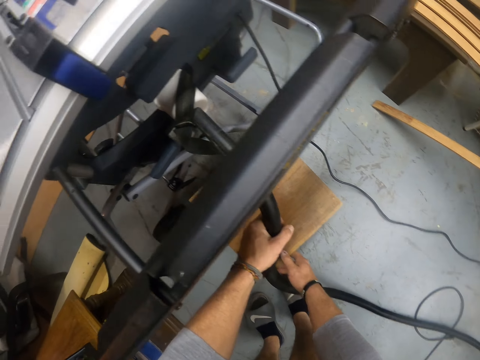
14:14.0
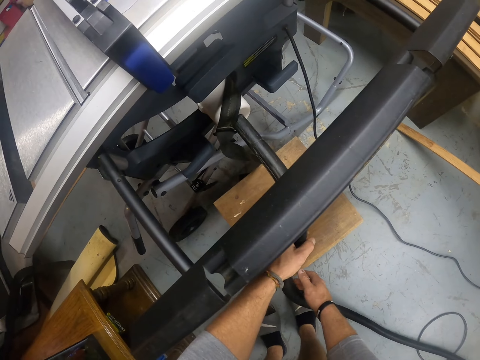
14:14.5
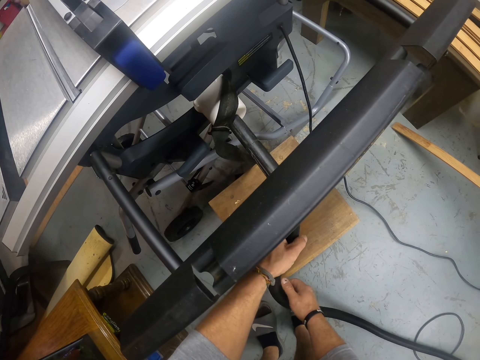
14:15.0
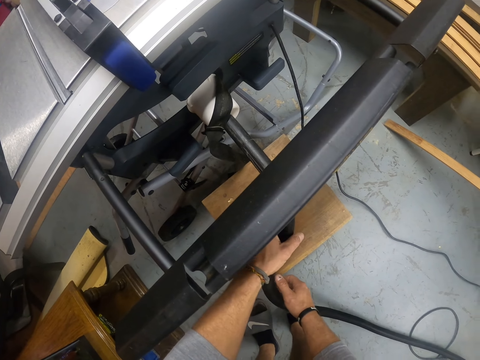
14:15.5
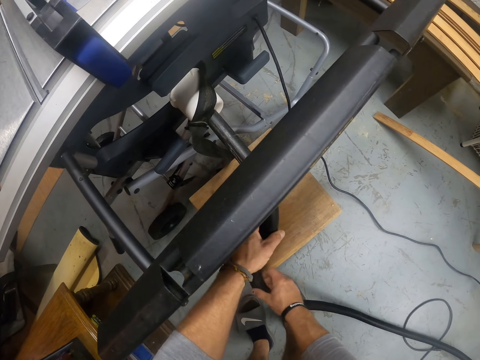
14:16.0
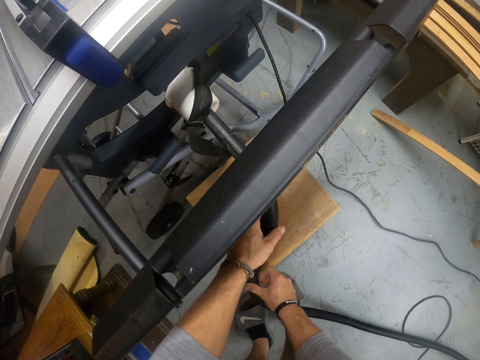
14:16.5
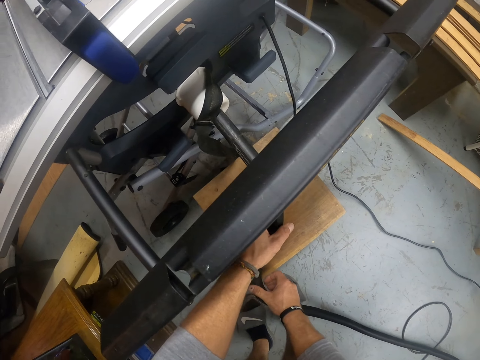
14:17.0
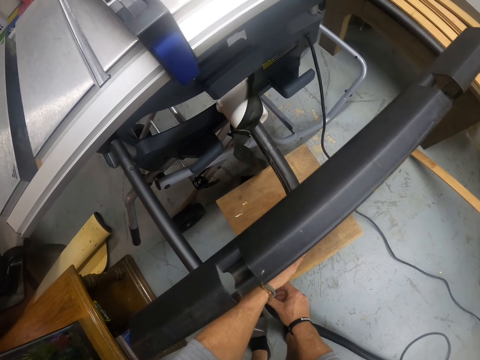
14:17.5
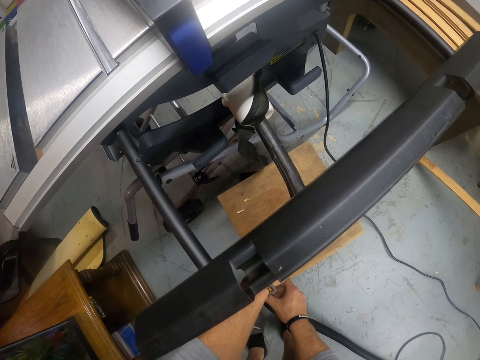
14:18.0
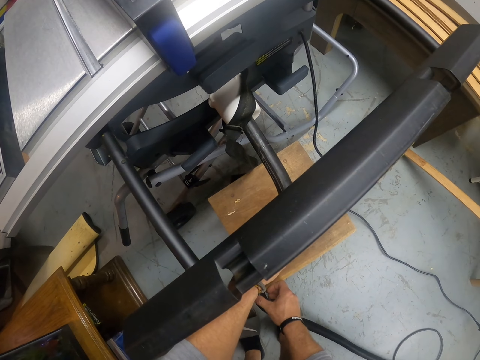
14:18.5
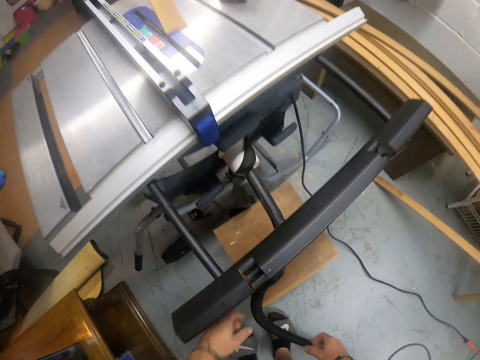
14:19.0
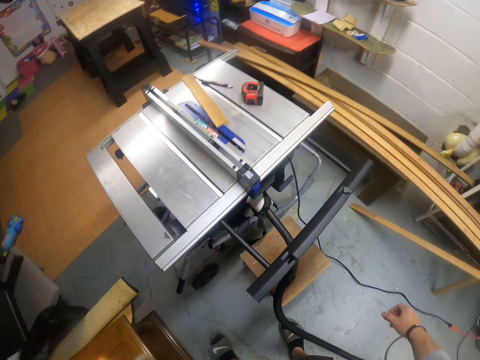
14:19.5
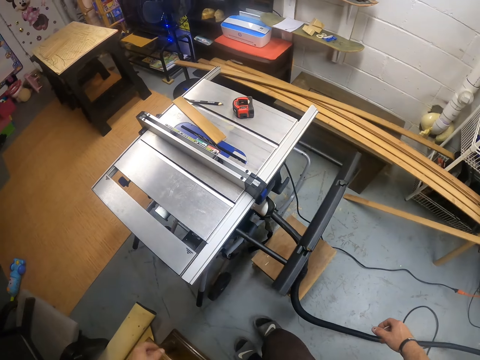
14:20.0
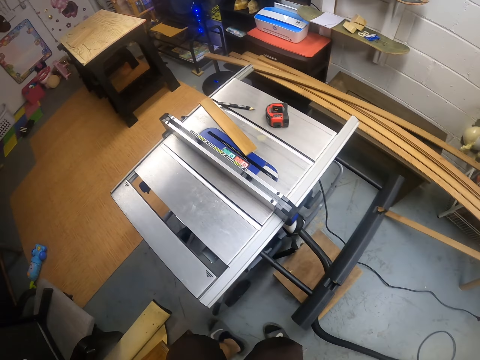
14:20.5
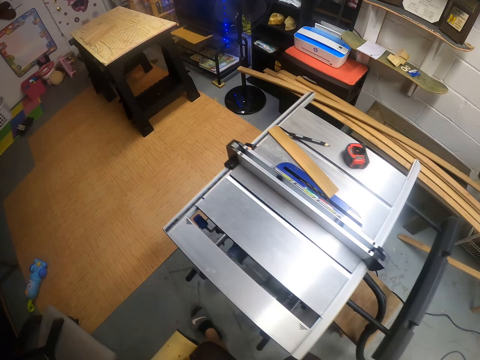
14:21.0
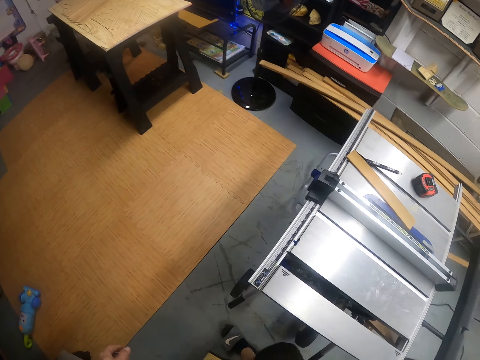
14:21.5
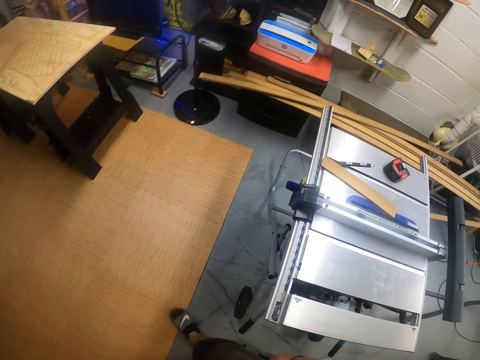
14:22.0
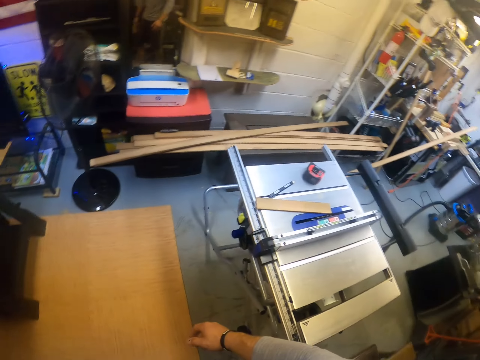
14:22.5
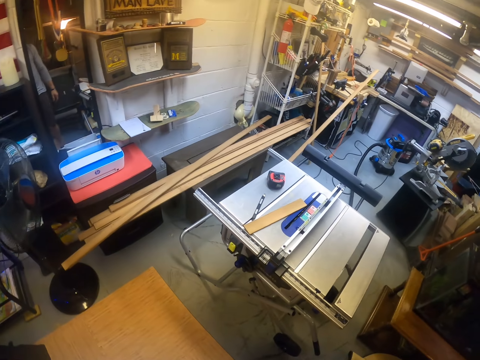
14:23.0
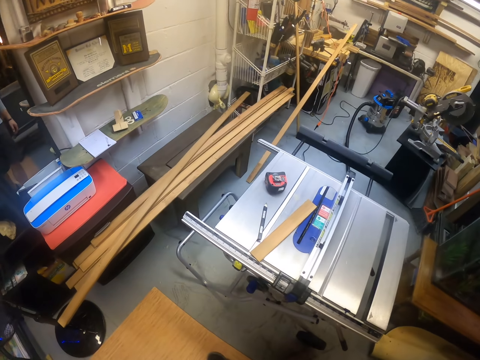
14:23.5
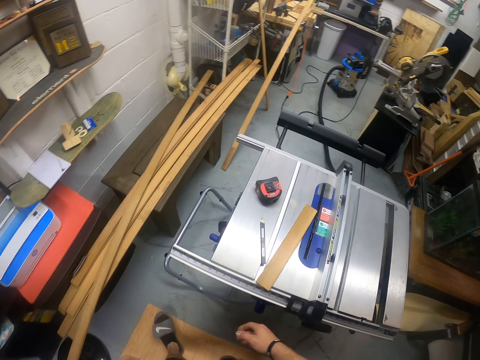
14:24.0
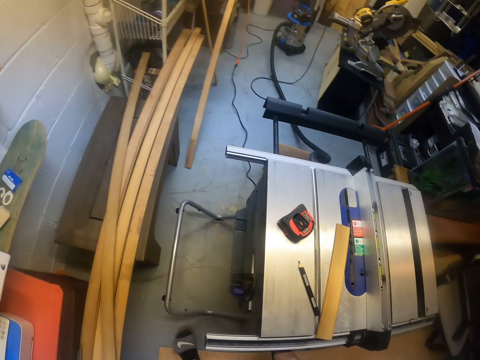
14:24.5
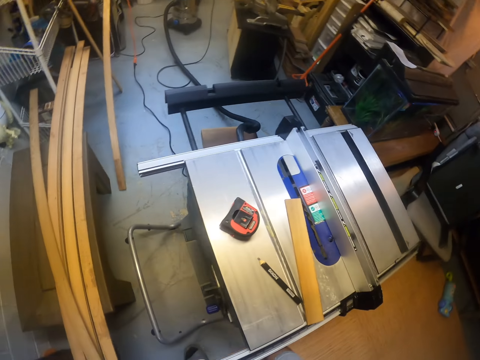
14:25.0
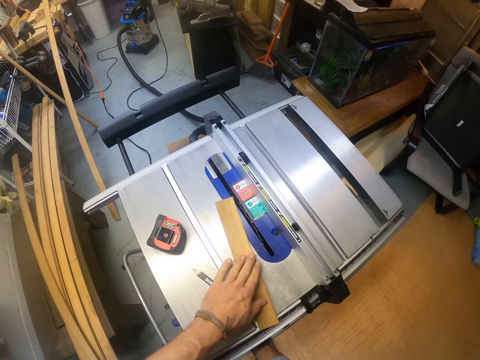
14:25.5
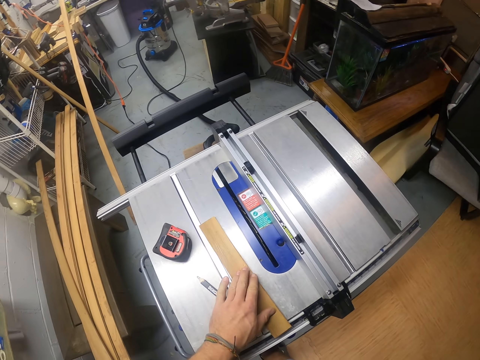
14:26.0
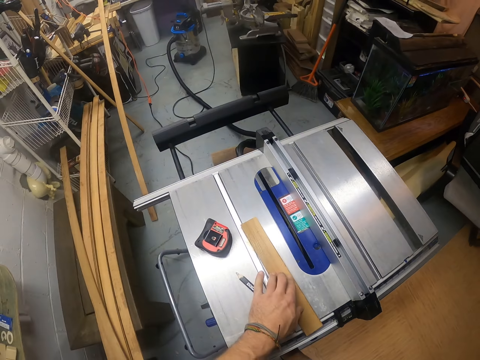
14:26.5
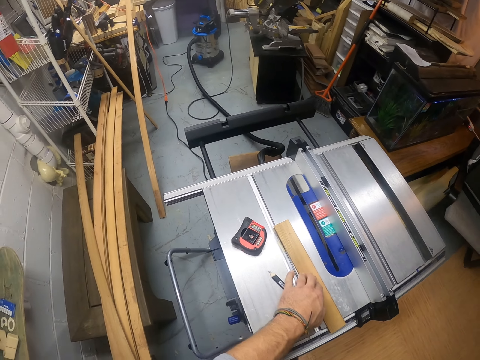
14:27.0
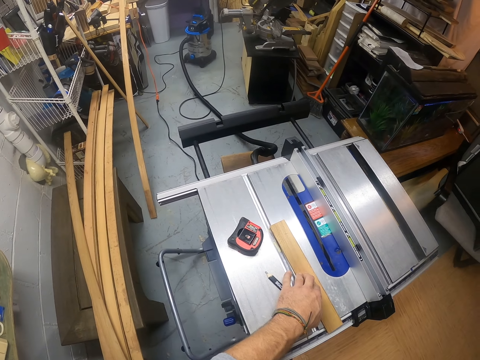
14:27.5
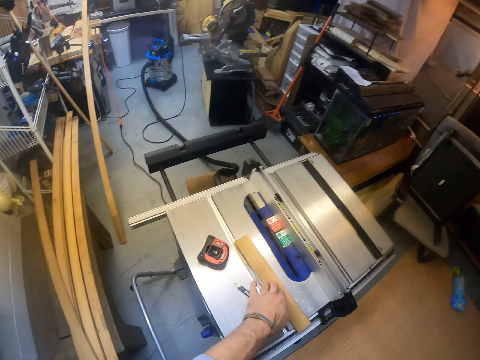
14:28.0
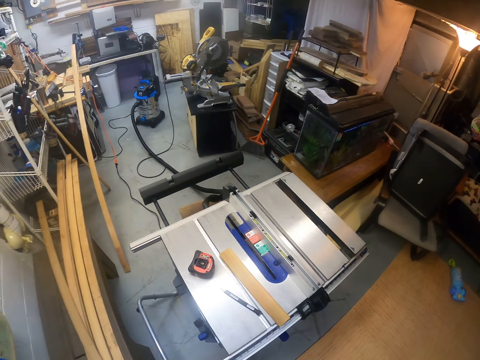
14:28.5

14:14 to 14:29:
The camera wearer rests the pump hose on the stool with both hands. He holds a pipe. He walks around the workshop. He adjusts a plank on the table saw with his left hand. He touches a piece of wood.

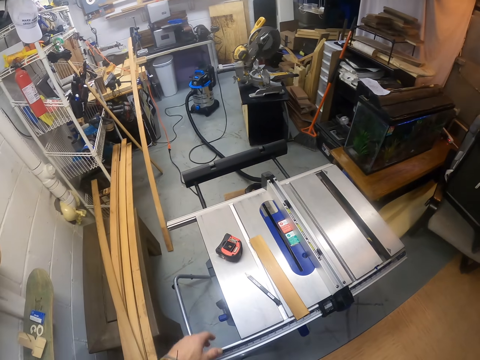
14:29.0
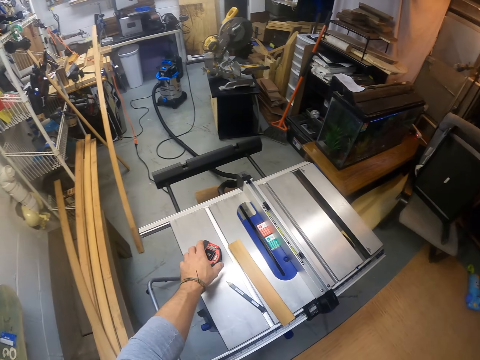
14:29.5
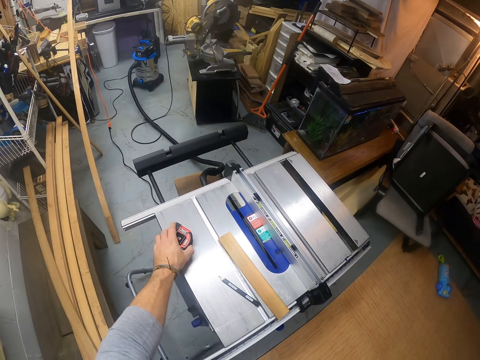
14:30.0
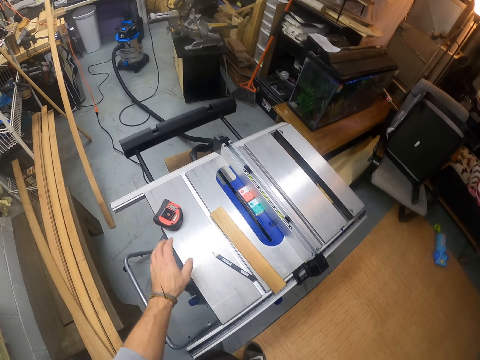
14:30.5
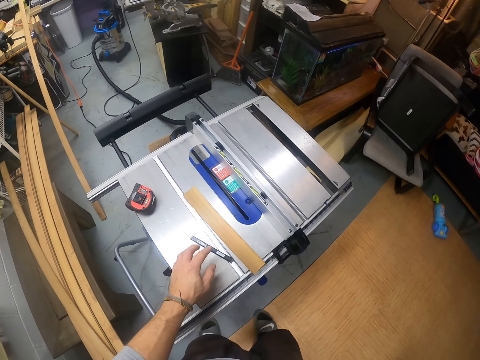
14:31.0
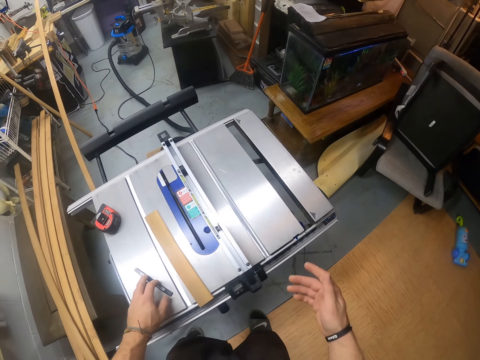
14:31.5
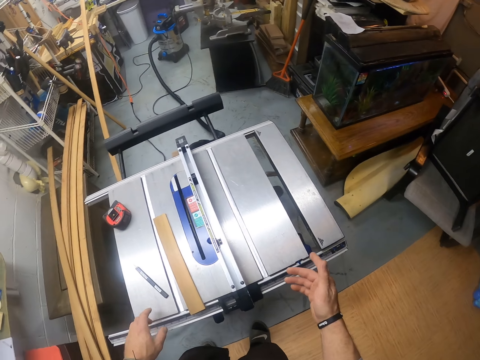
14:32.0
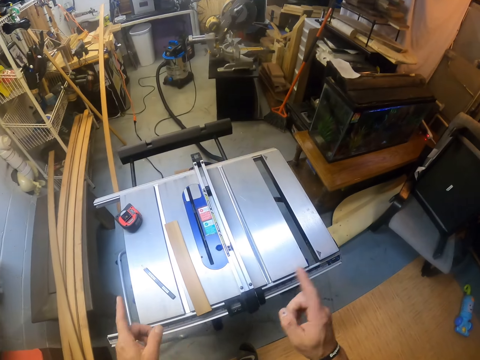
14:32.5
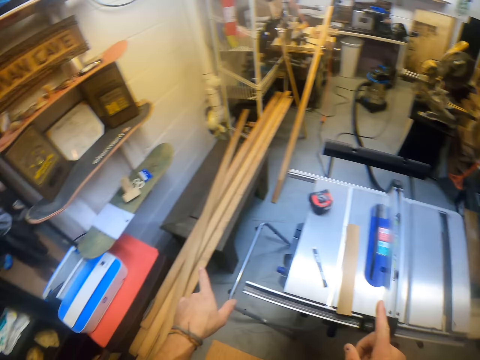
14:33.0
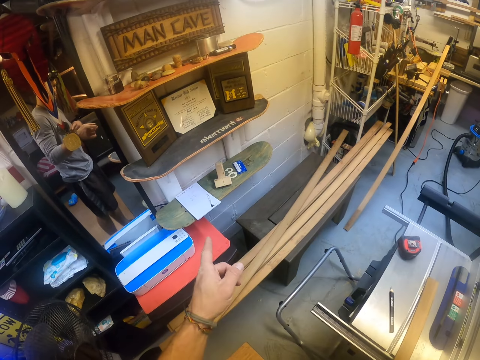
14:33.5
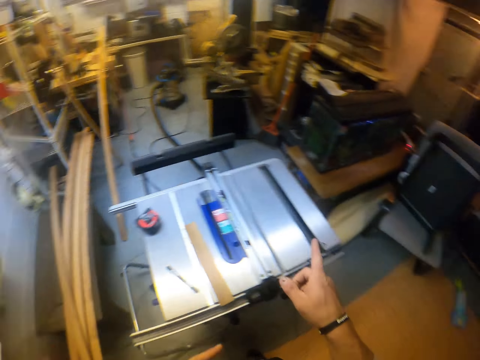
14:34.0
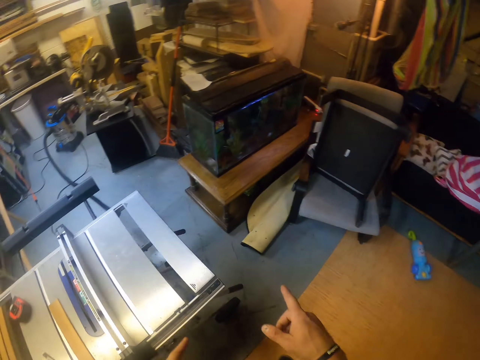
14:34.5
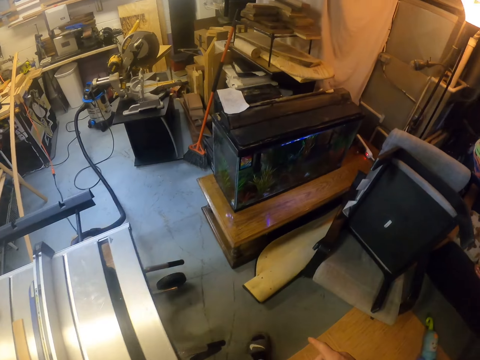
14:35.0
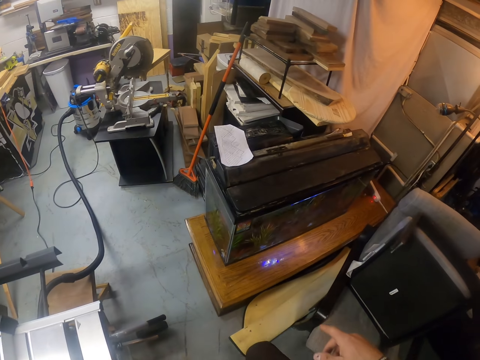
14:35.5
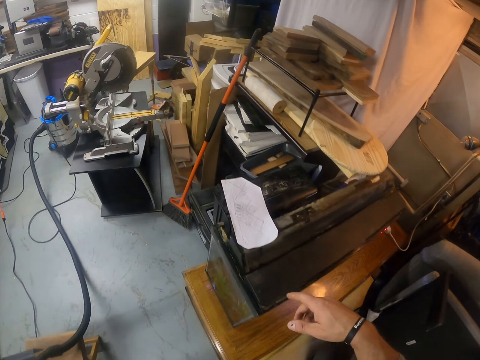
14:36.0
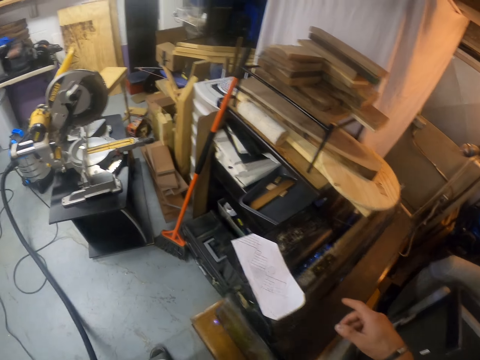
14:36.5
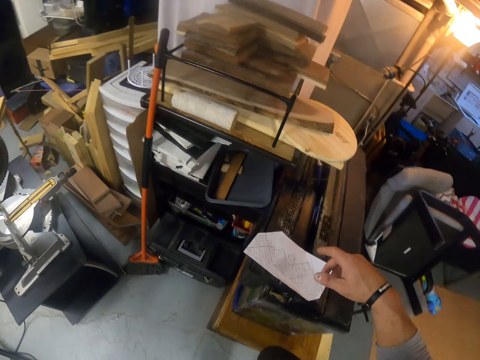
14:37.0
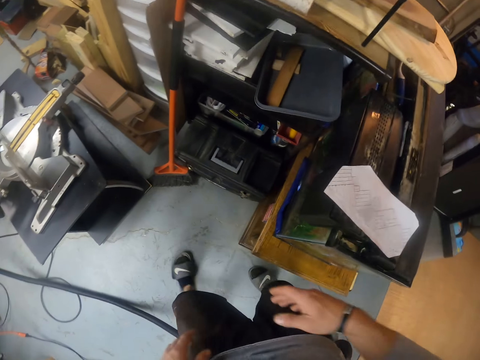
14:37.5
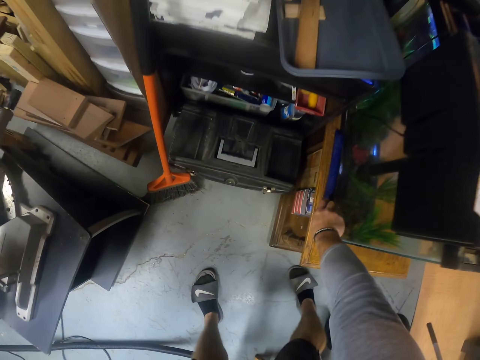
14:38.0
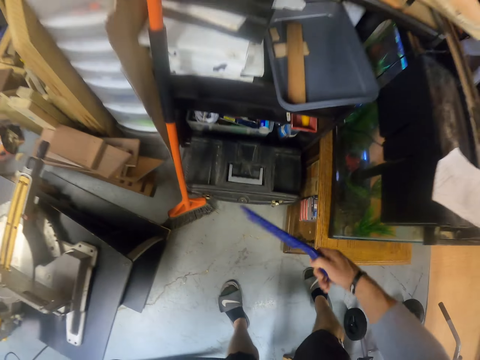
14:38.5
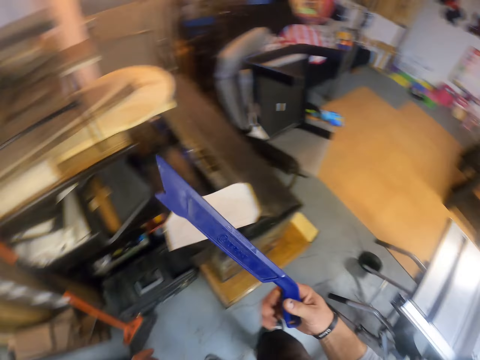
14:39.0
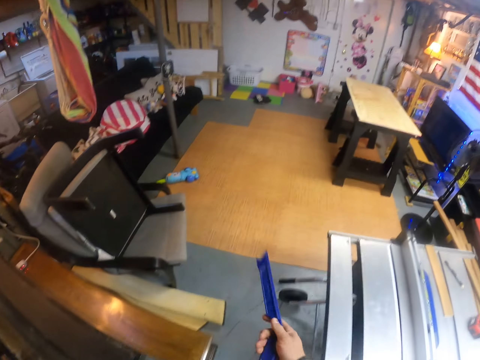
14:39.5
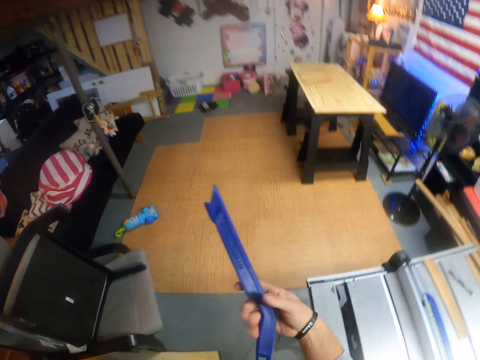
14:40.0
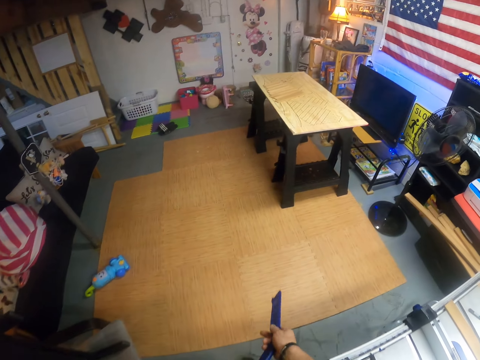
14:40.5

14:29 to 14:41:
The camera wearer shifts a measuring tape on the table saw with his left hand. He holds the measuring tape. He shifts a pencil on the table saw with his left hand. He holds something. He points at something. He picks a push stick from a shelf with his right hand. He flips the push stick in the air with his right hand. He throws something.
